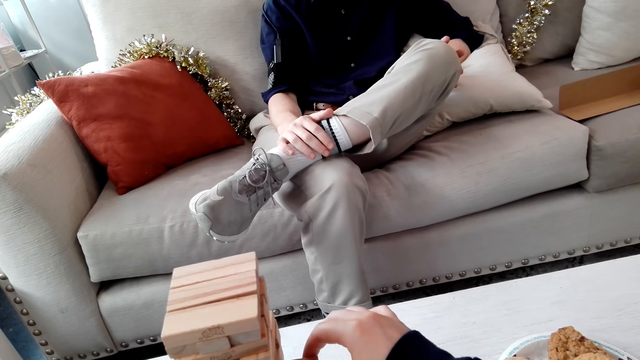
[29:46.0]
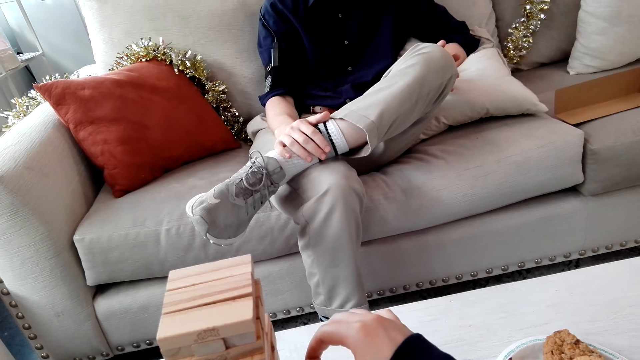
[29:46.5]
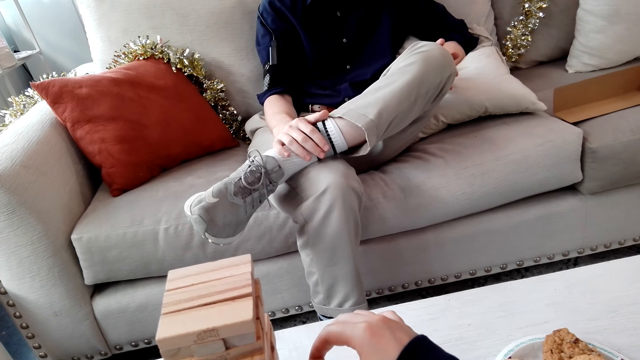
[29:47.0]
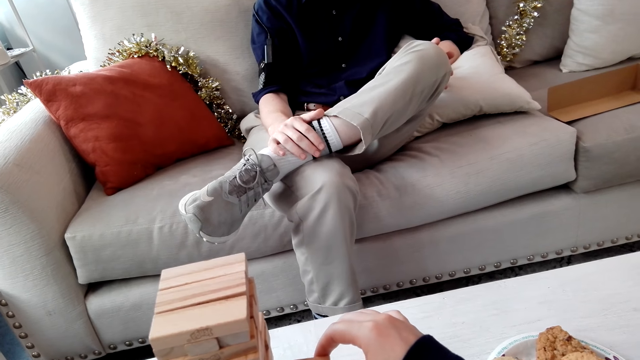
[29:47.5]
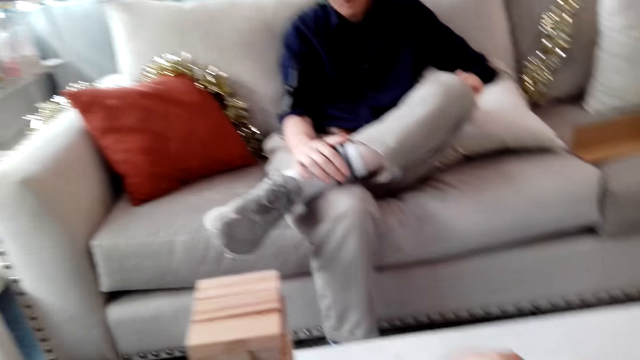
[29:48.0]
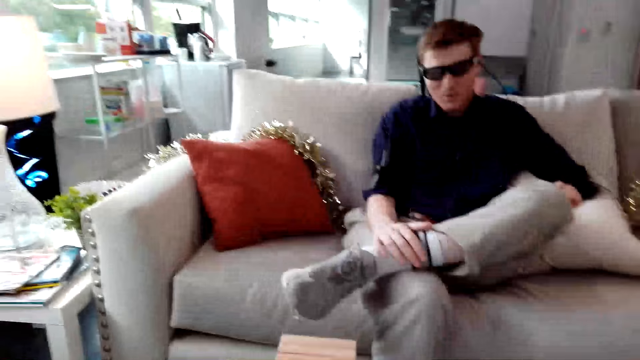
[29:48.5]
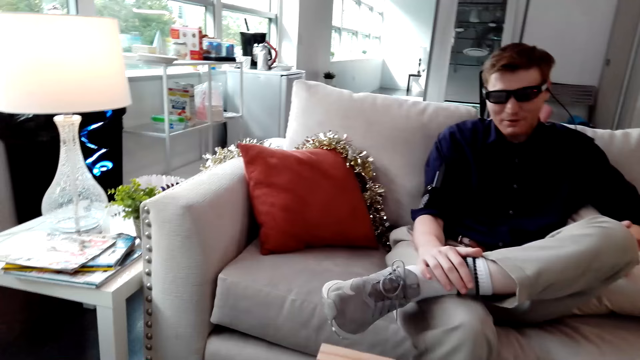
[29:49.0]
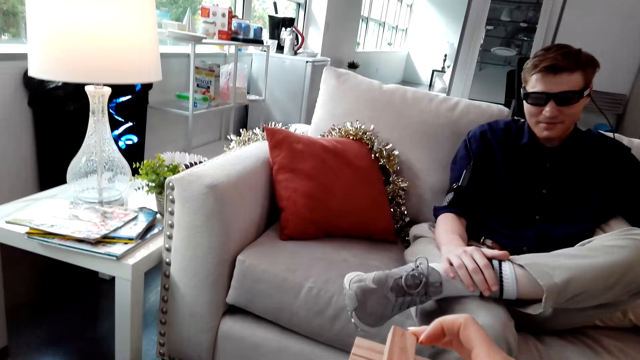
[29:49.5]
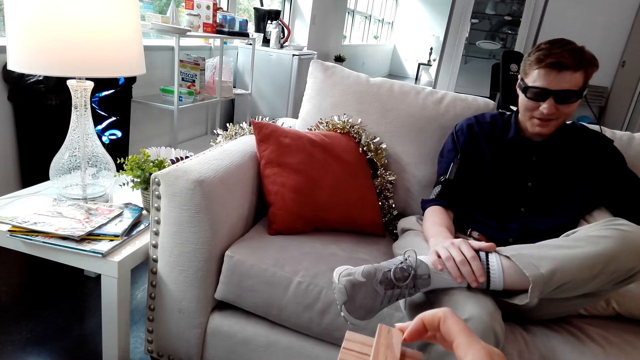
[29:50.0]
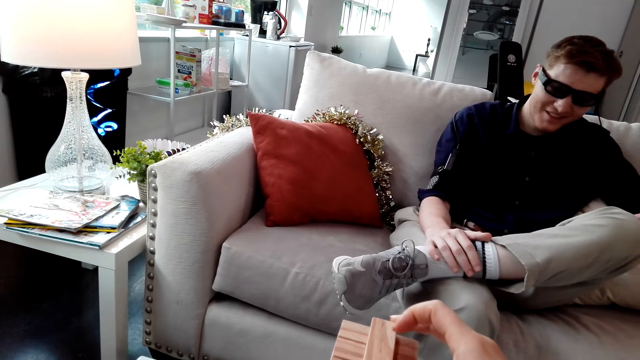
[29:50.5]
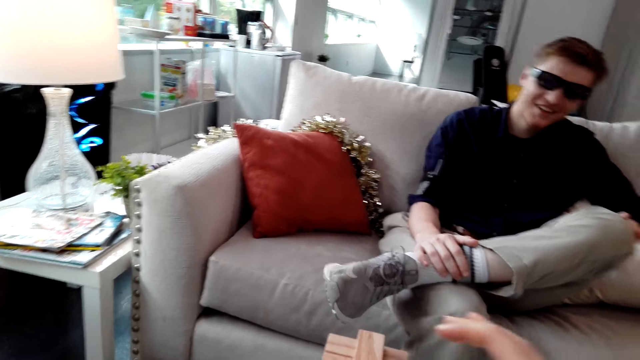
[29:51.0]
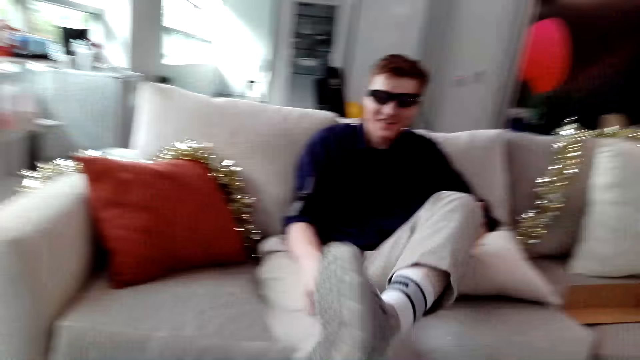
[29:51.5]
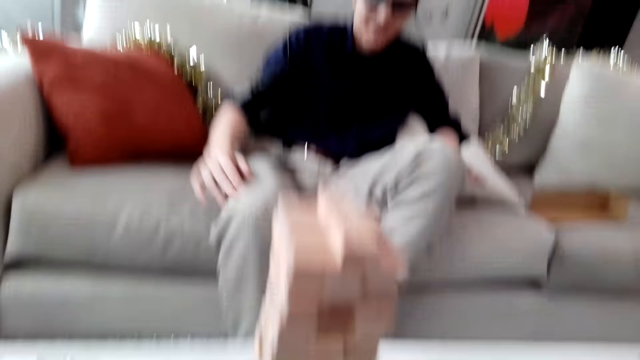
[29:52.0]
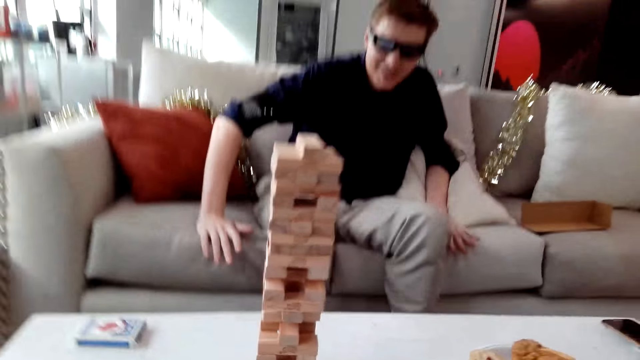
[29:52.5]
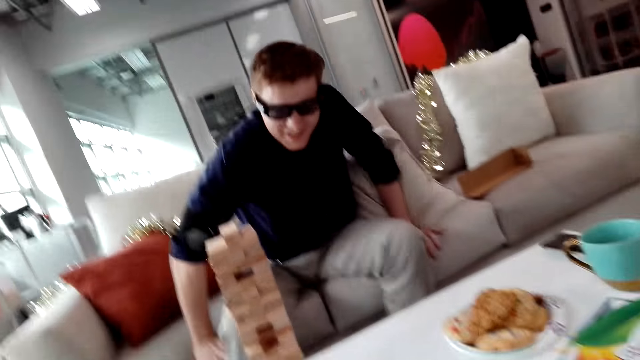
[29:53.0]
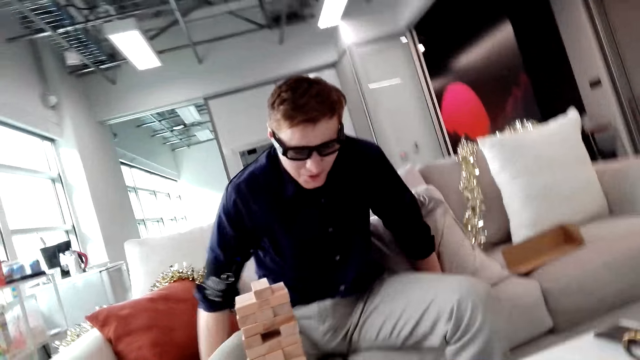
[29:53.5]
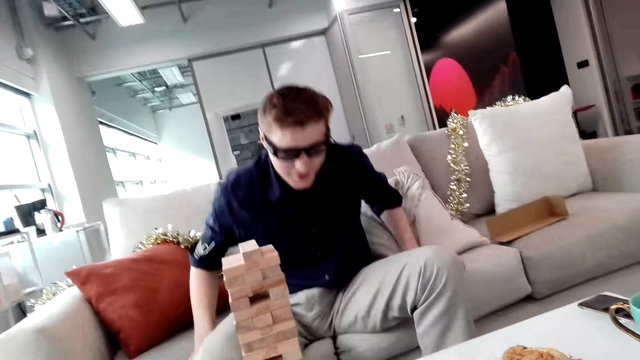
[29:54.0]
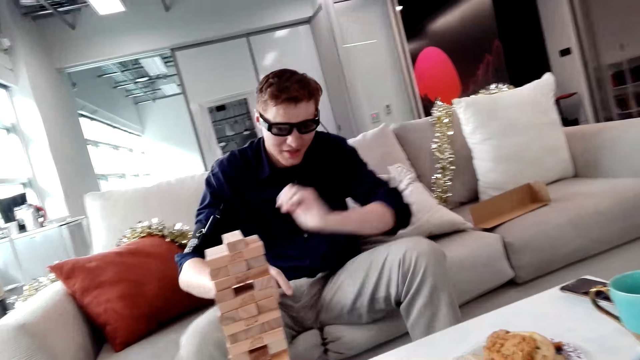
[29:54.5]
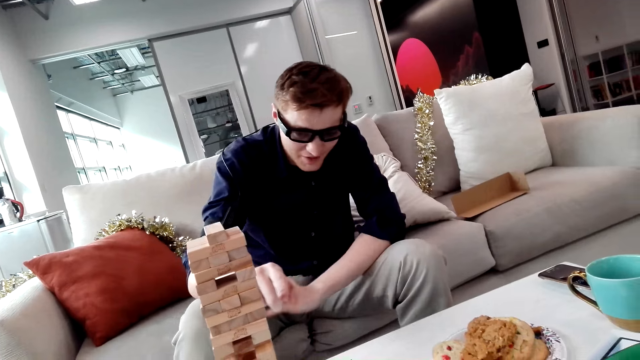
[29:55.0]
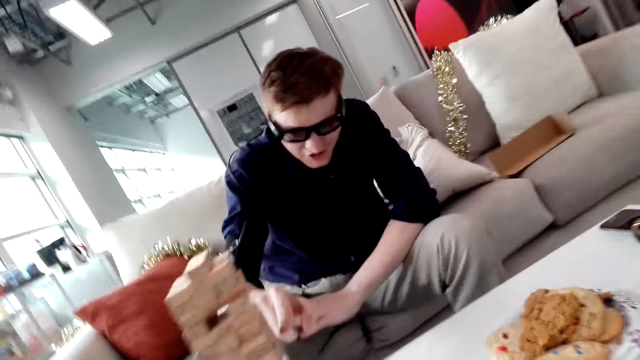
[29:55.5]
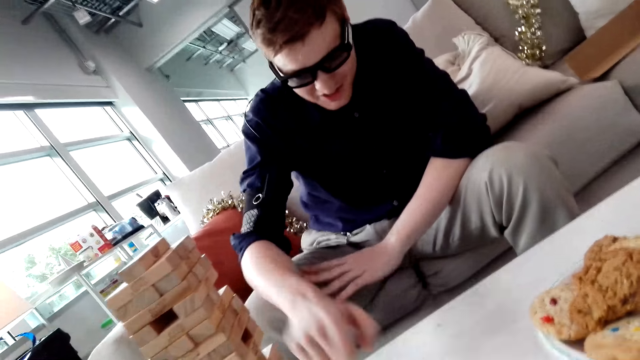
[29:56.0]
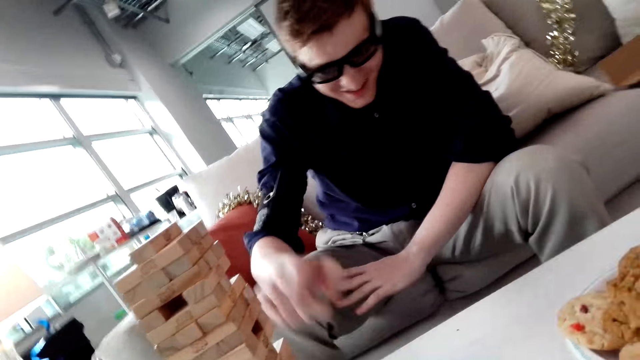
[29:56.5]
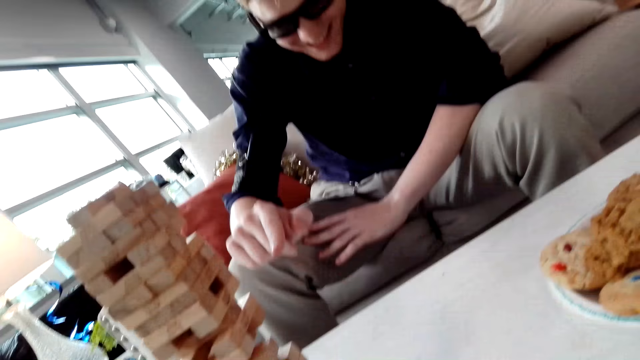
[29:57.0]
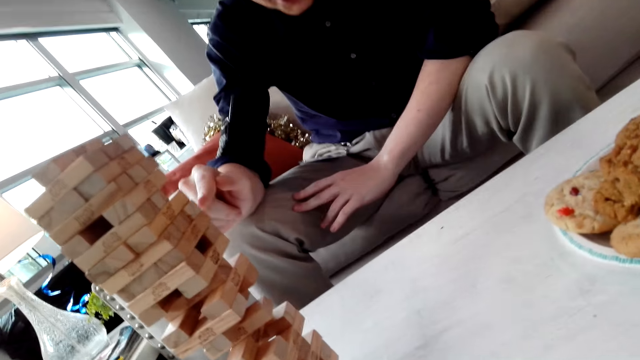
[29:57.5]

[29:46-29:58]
The camera wearer pulls a Jenga block. They put the Jenga block on a tower.

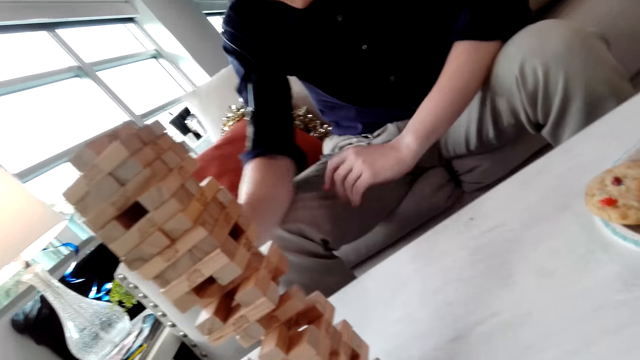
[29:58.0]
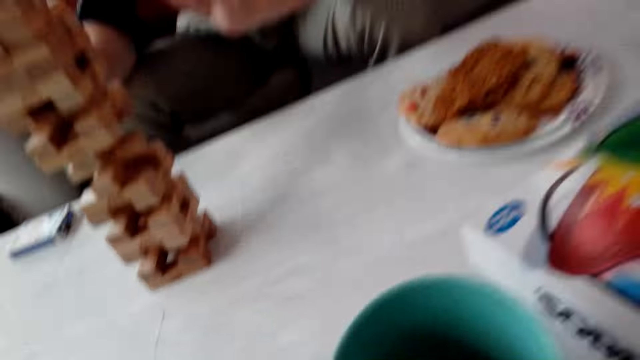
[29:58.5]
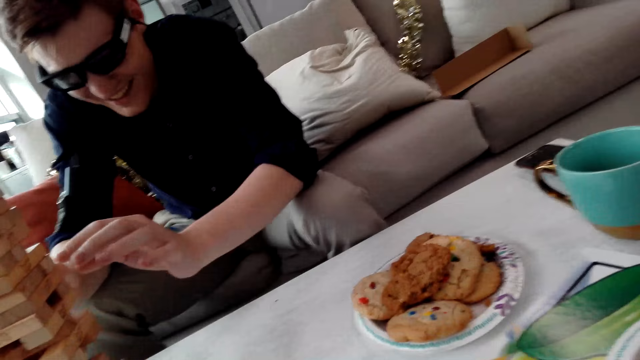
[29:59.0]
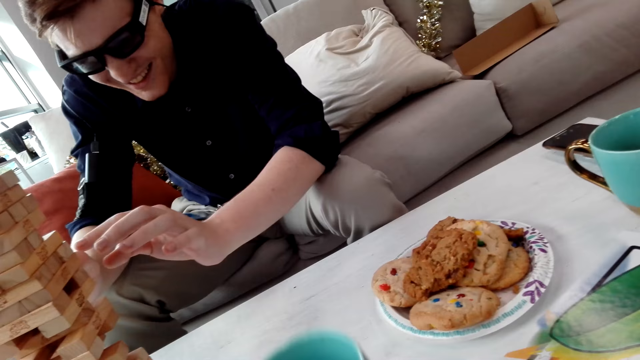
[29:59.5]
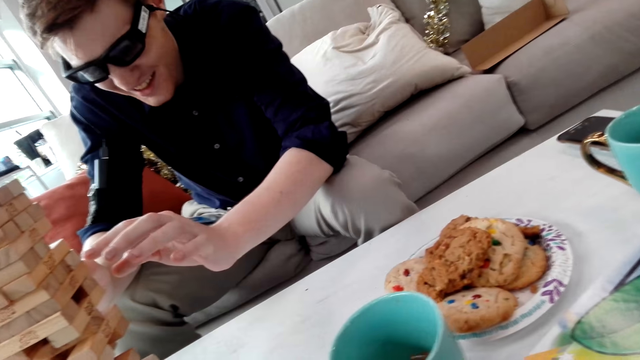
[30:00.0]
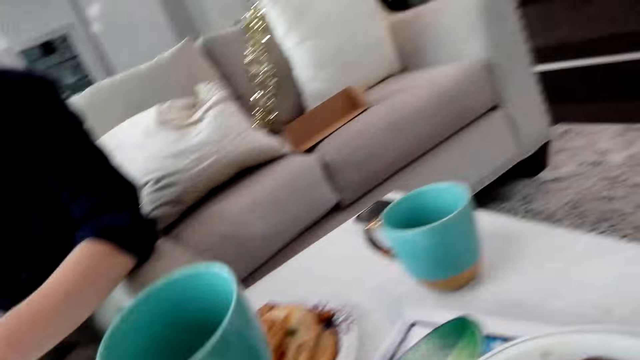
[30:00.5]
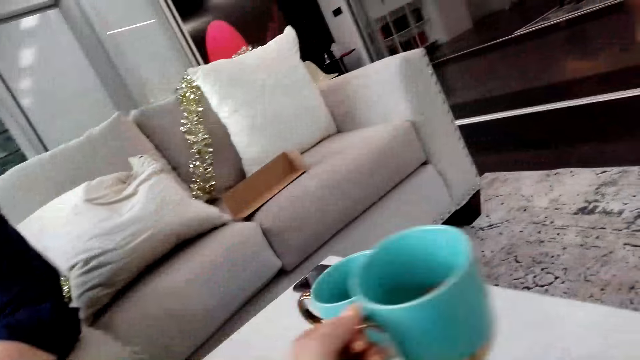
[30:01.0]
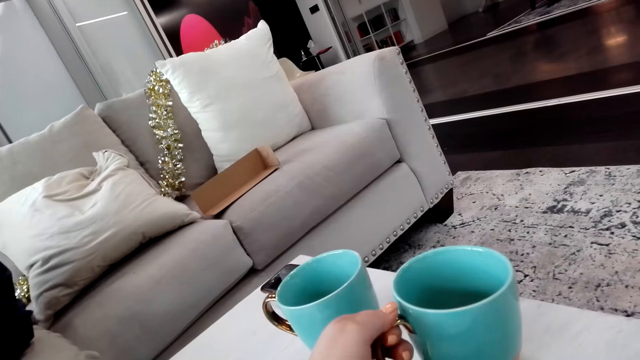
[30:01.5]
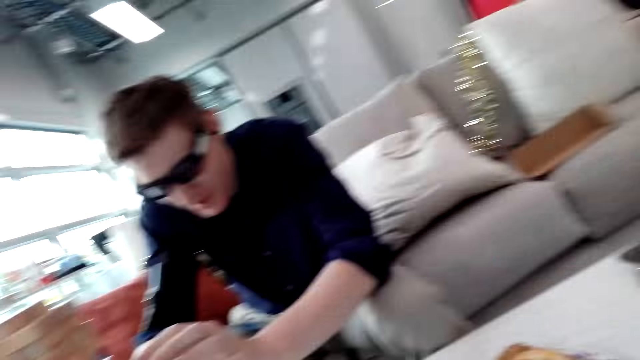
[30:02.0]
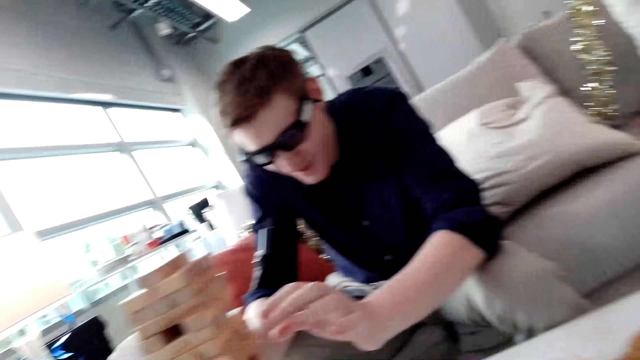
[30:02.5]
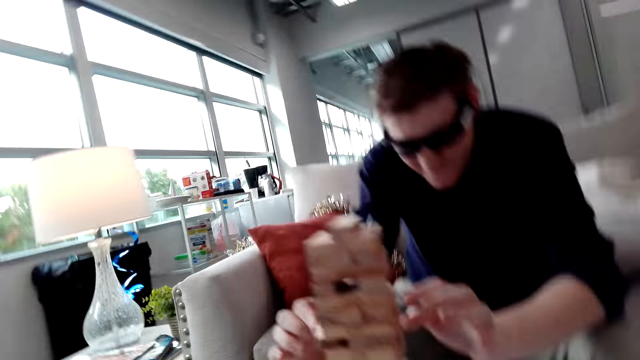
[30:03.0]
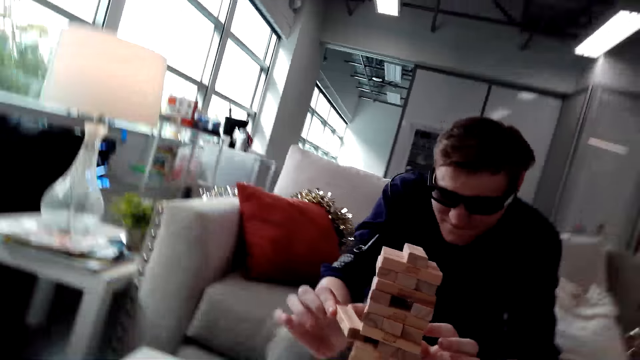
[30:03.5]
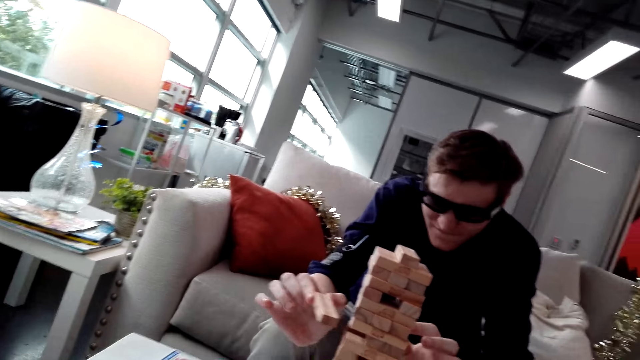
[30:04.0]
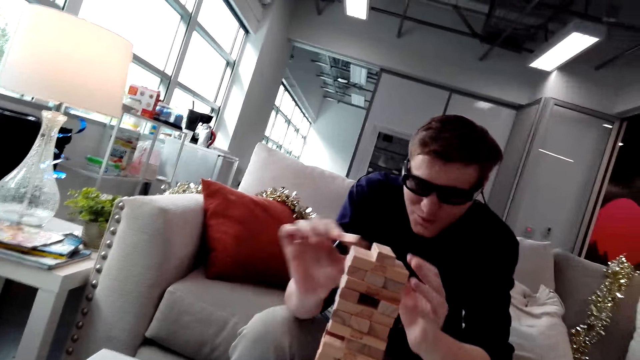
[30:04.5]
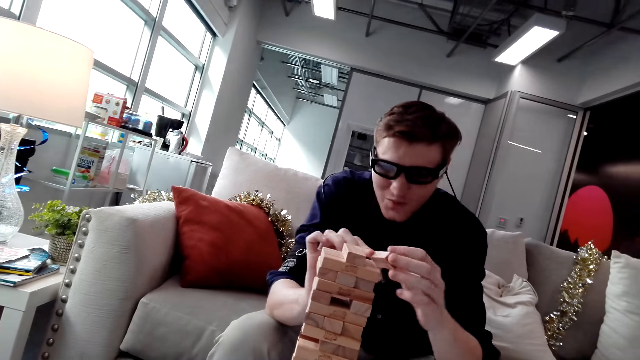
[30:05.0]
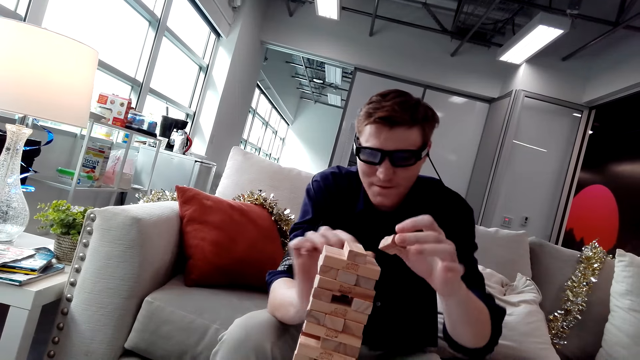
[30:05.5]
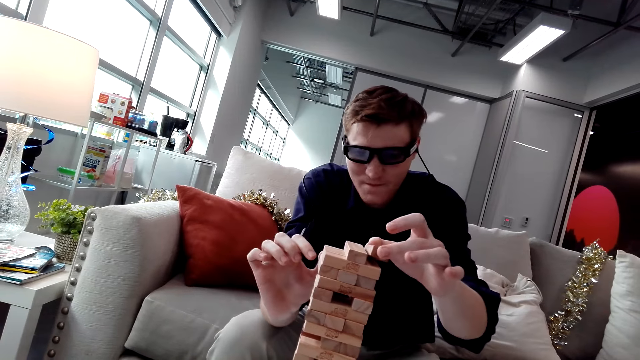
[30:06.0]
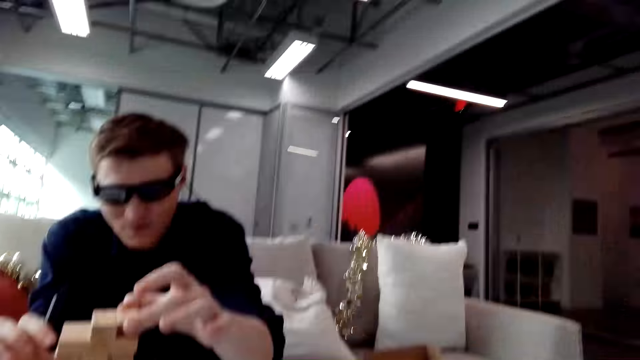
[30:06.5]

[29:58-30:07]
The camera wearer puts a cup on the table. A man pulls a Jenga block. The man puts the block on the Jenga blocks.
